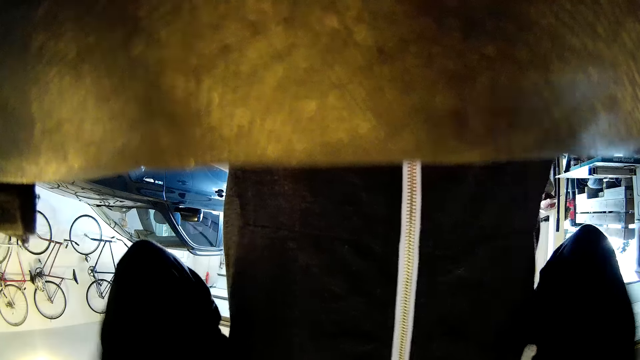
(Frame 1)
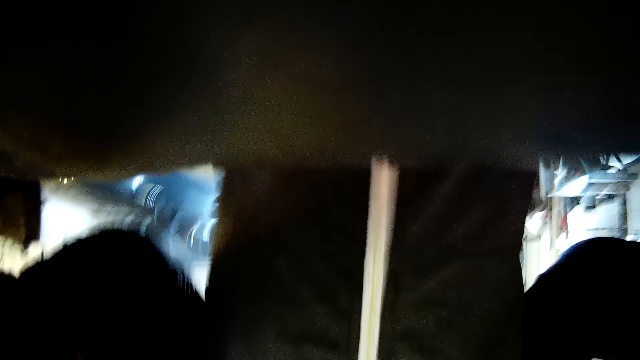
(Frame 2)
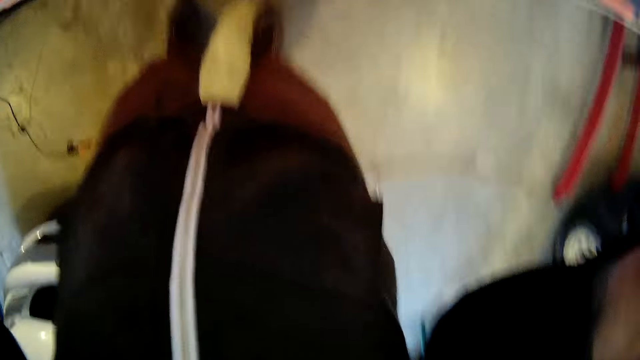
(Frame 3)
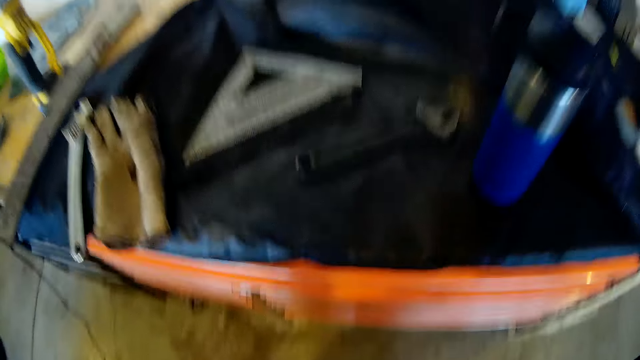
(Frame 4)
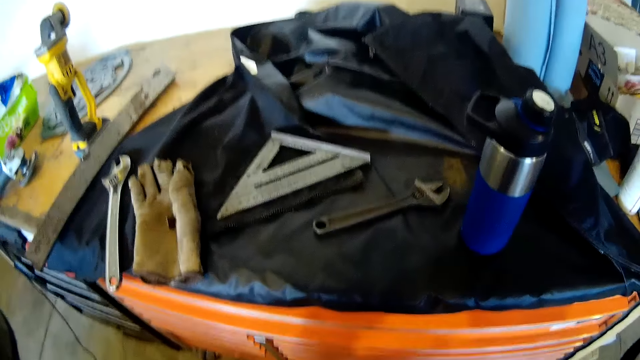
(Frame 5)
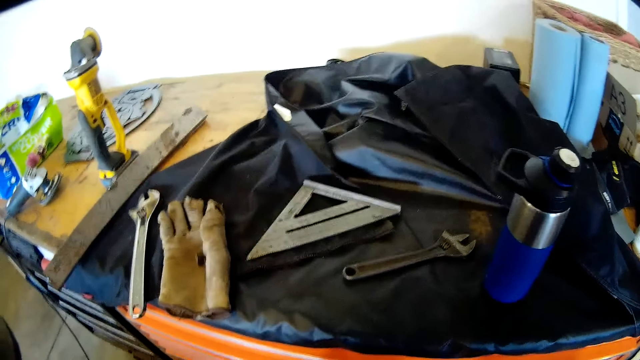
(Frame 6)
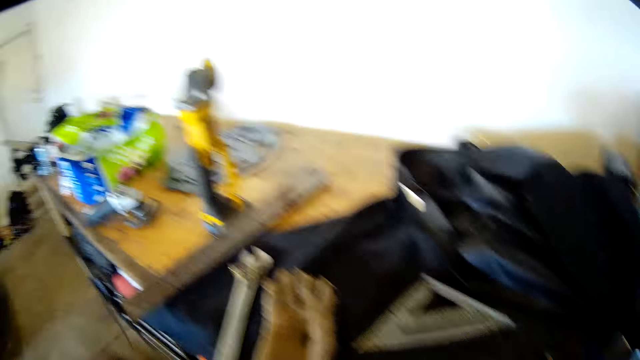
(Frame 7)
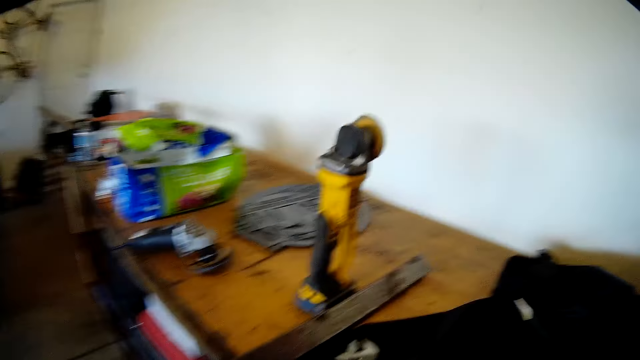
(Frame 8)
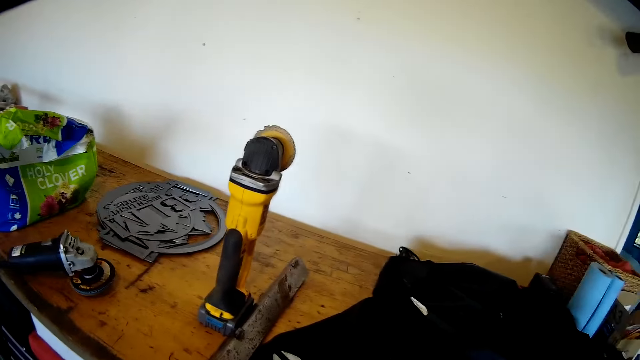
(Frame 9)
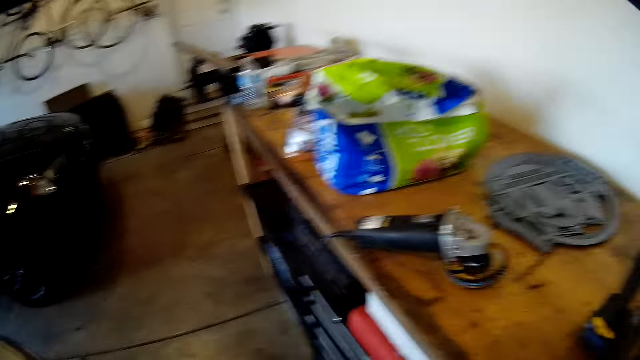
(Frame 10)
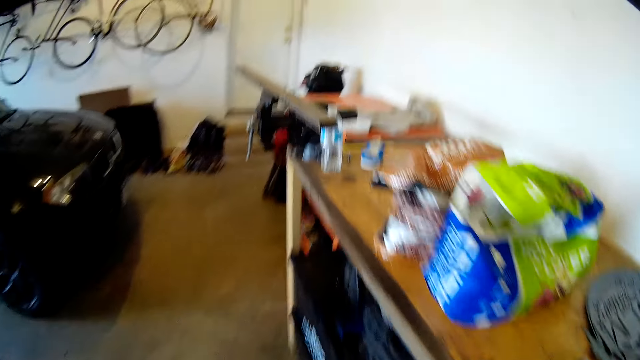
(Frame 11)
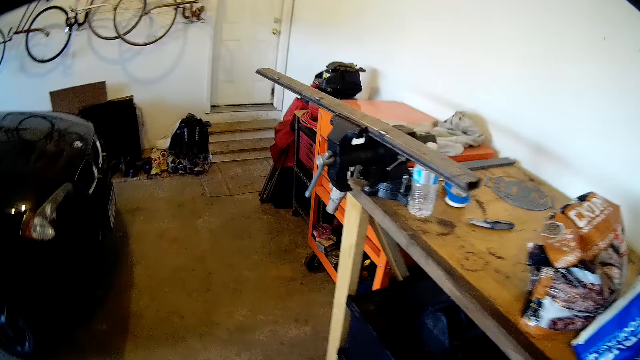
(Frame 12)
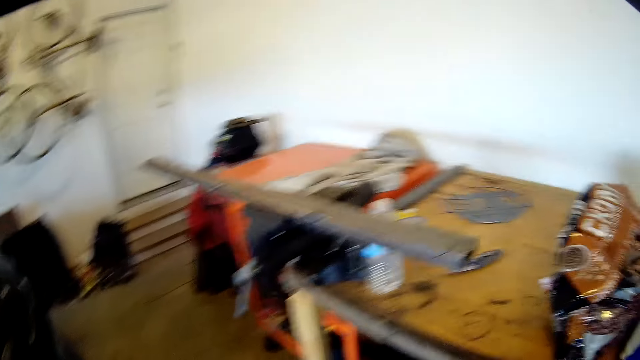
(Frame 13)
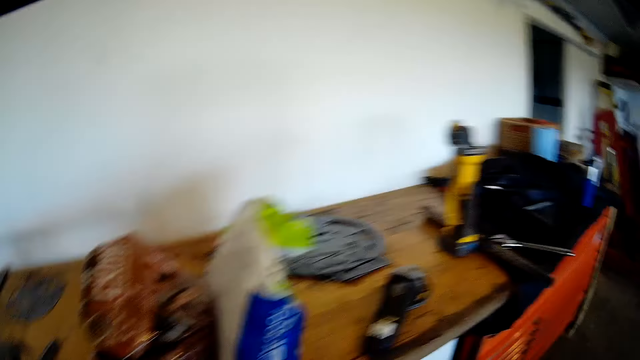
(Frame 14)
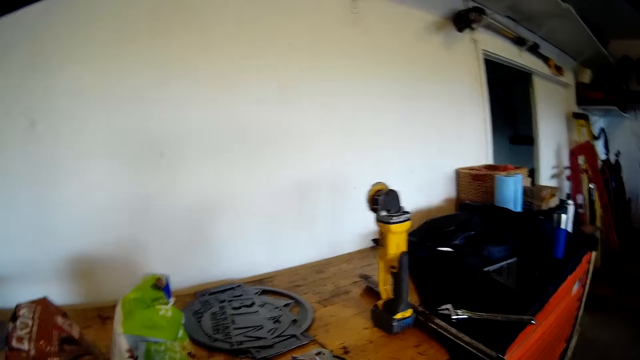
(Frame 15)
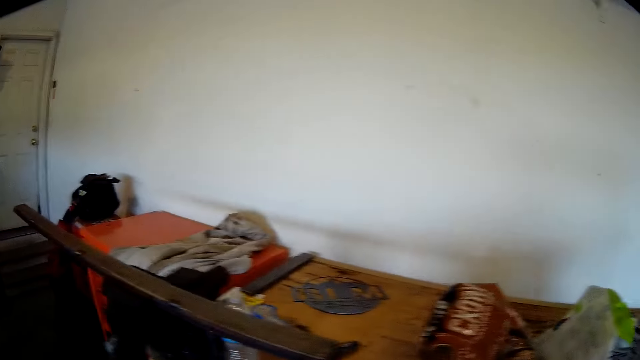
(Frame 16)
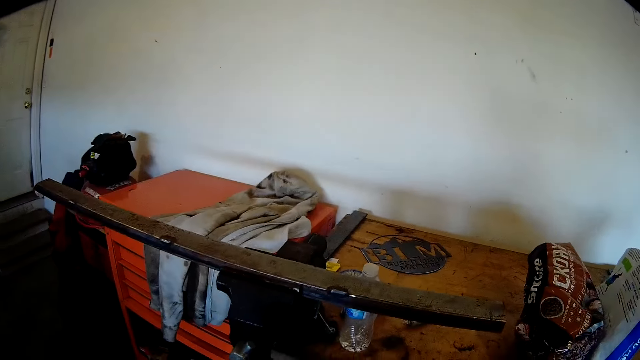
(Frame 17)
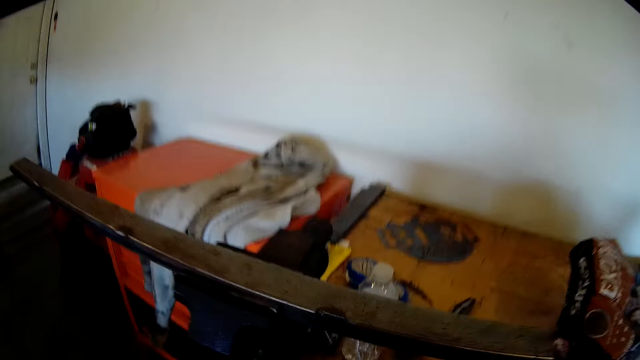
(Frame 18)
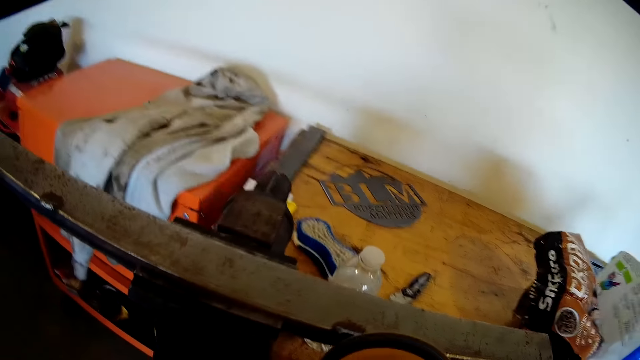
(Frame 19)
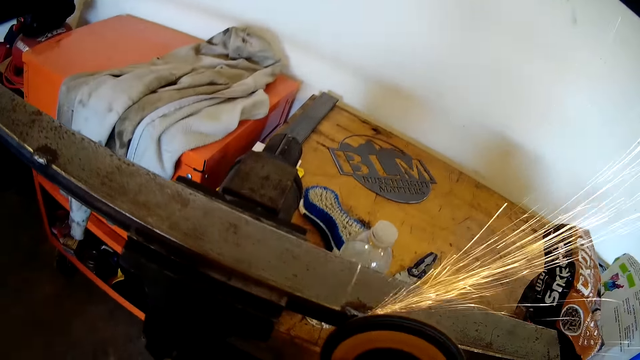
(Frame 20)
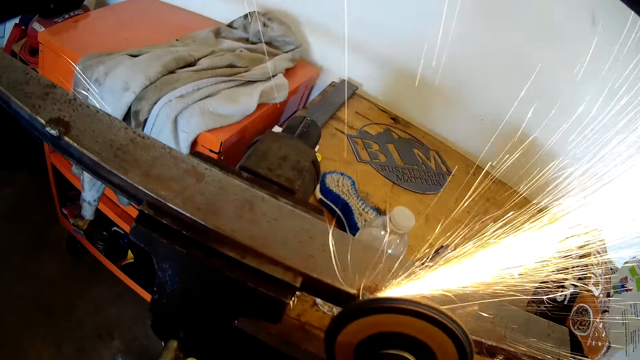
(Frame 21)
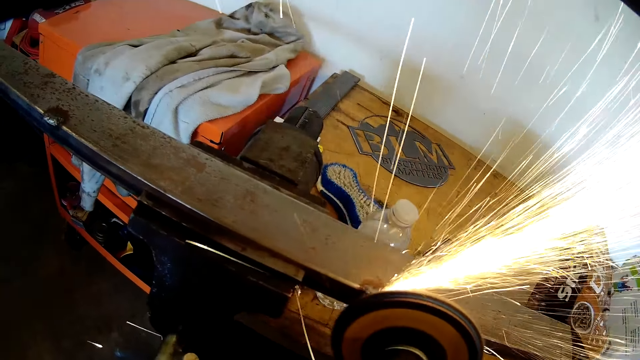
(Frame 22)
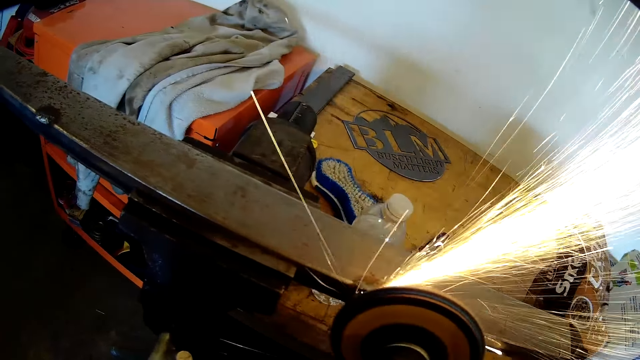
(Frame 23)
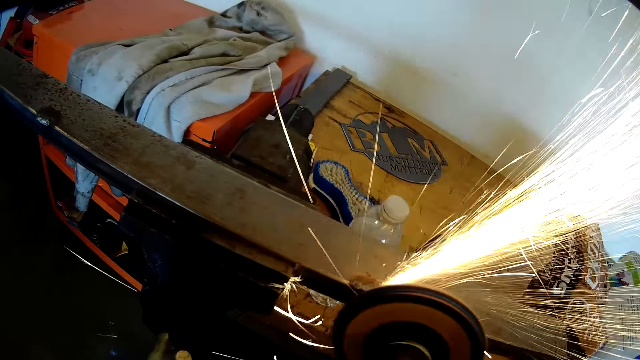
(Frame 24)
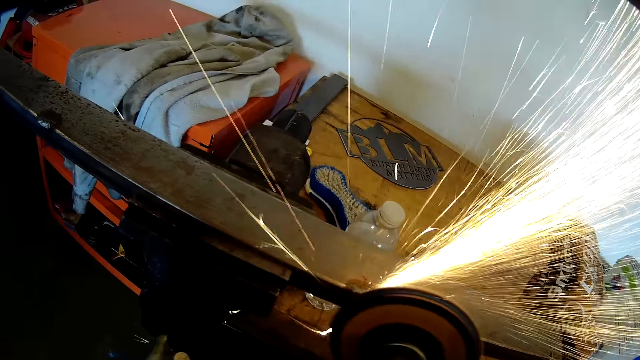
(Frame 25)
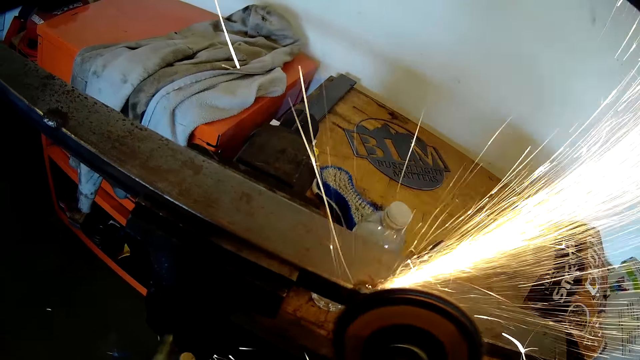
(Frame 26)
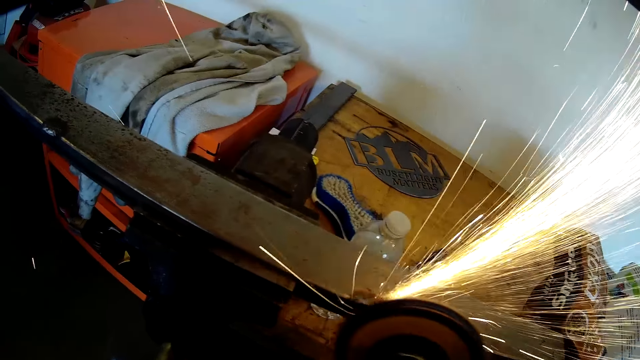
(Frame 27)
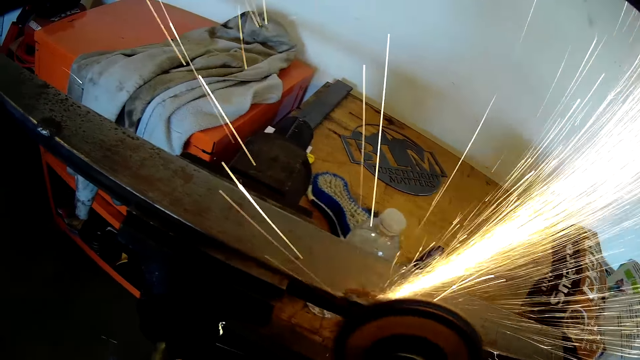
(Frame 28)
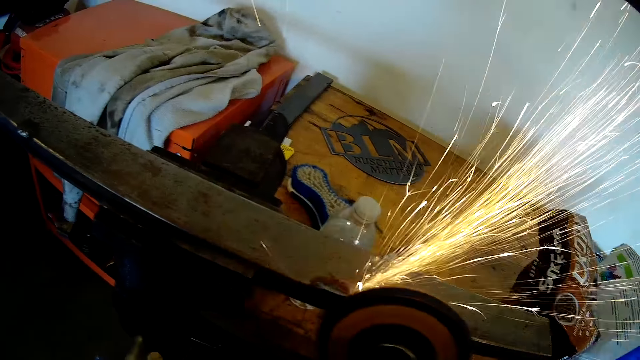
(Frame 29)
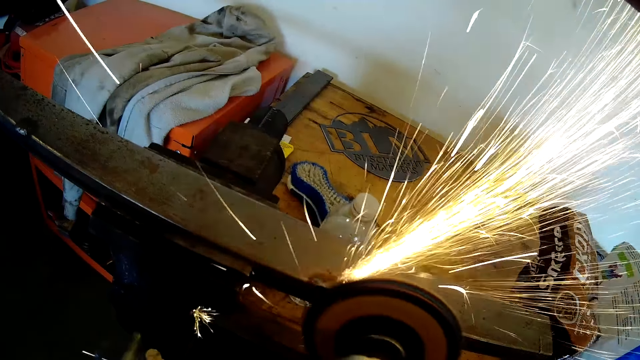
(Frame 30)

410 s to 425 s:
The camera wearer puts on his camera with both hands. He walks along the bench. He picks the grinder on the bench and turns on the grinder. He grinds the metal on the clamp on the table with the grinder with both hands.

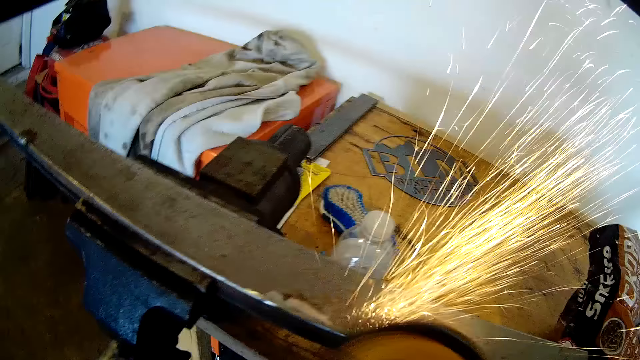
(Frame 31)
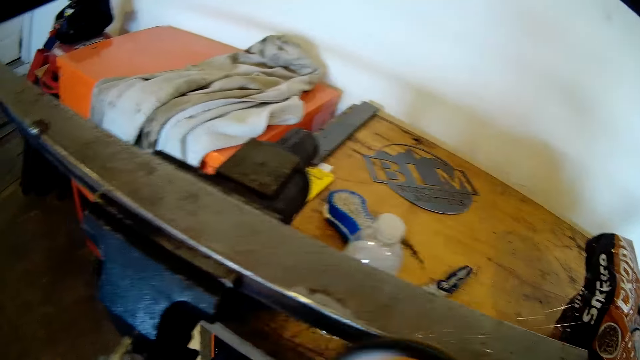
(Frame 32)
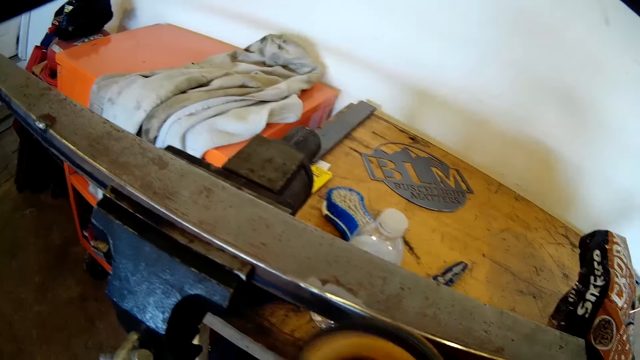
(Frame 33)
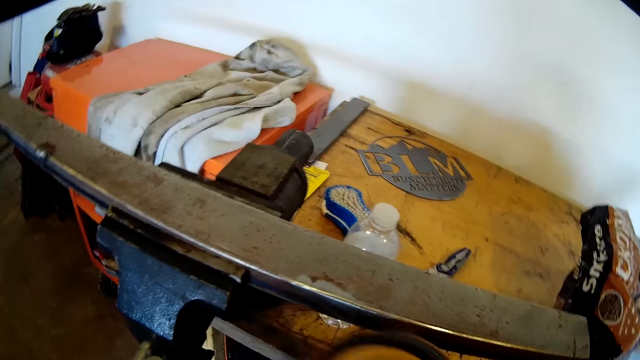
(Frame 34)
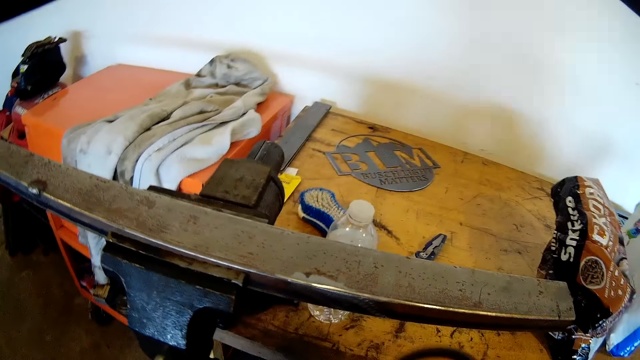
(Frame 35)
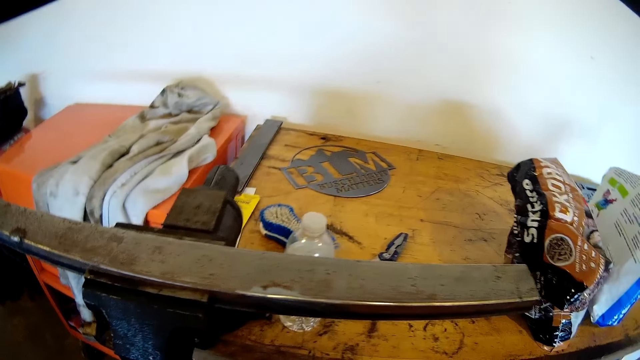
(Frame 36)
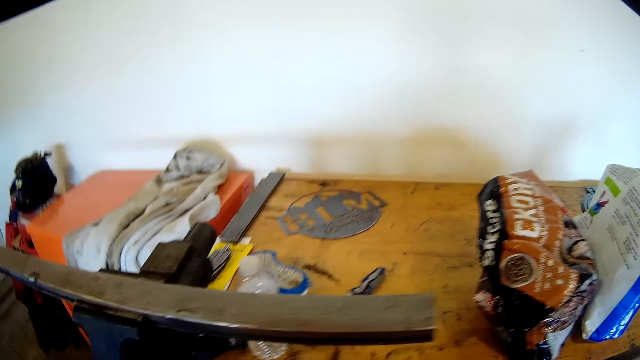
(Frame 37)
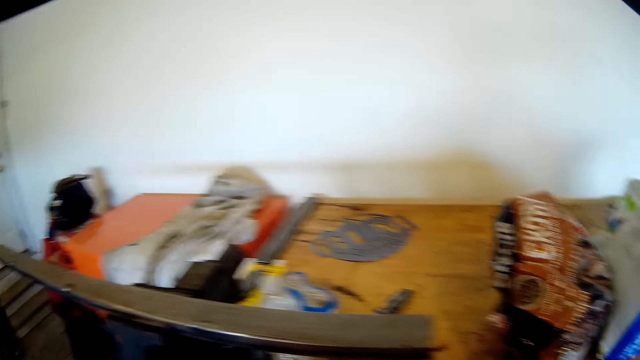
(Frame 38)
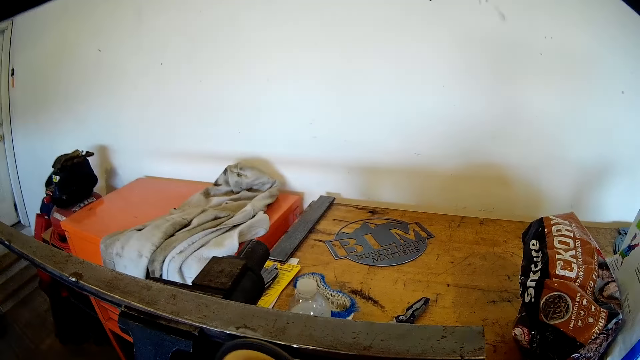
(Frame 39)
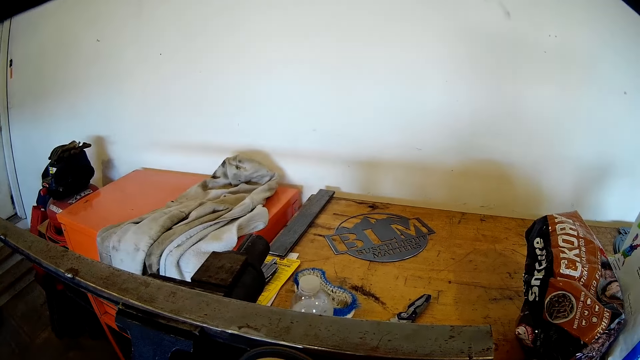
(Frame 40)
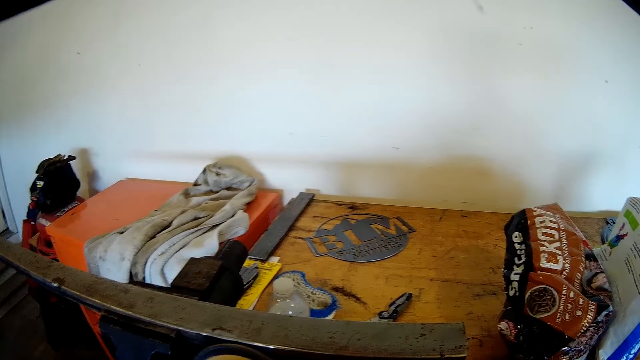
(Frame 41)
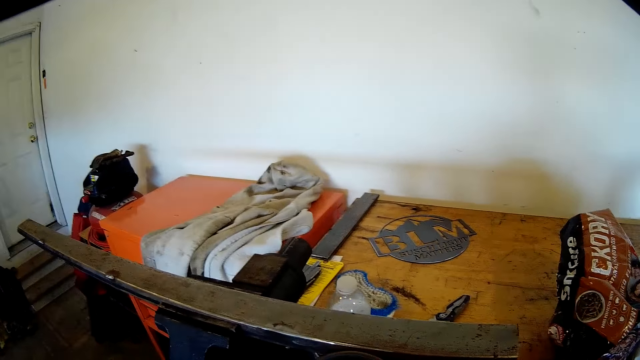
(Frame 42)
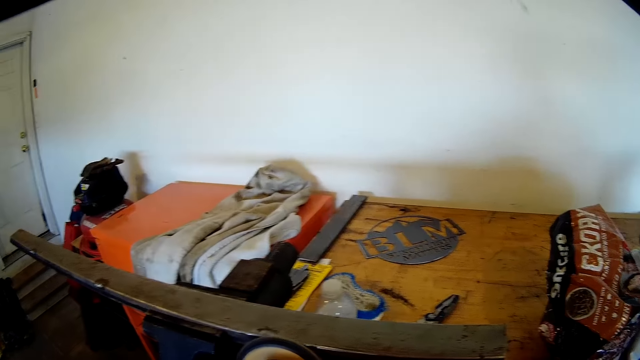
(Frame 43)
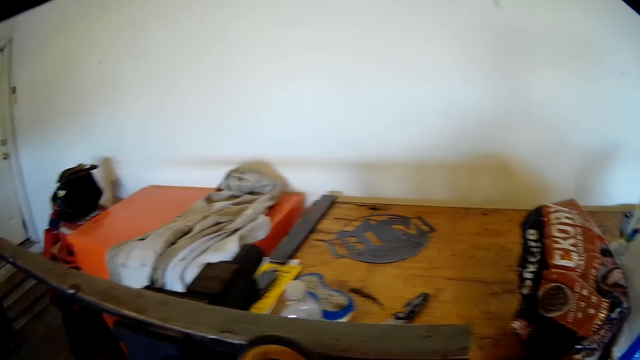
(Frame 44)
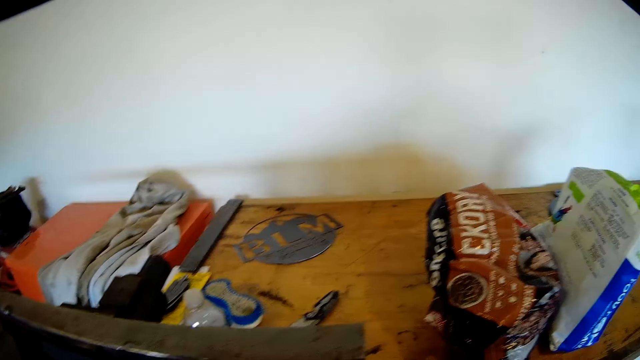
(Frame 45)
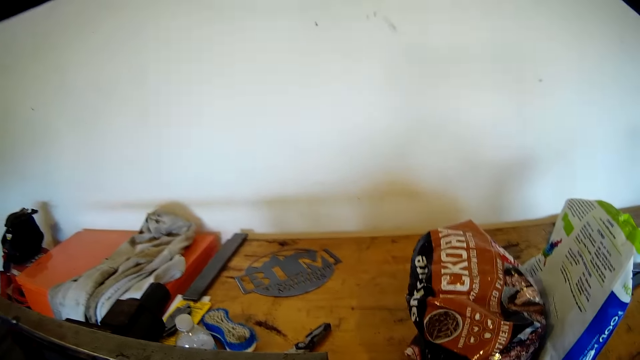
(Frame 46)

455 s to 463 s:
The camera wearer removes the grinder from the metal on the table with both hands. They switch off the grinder.
